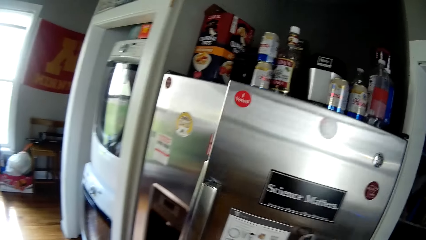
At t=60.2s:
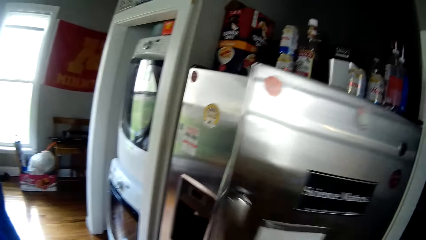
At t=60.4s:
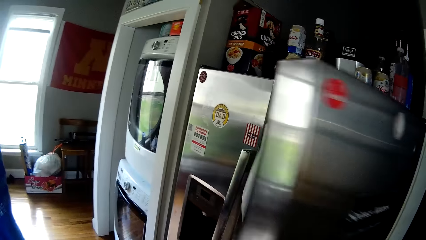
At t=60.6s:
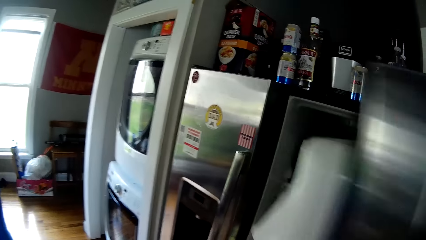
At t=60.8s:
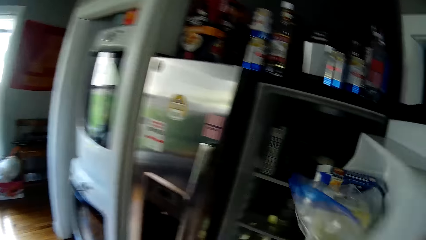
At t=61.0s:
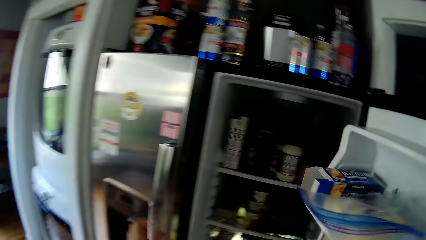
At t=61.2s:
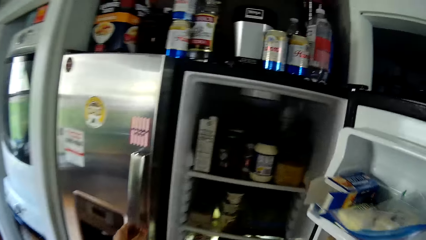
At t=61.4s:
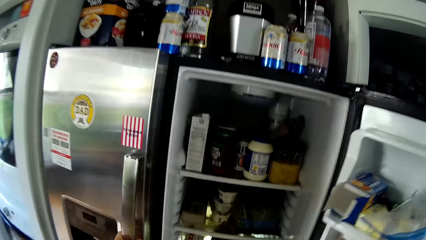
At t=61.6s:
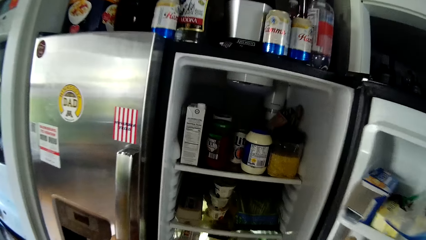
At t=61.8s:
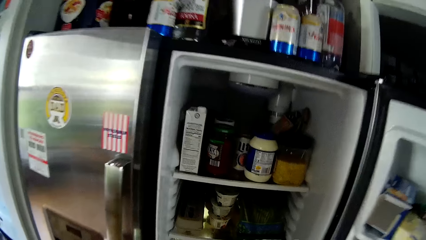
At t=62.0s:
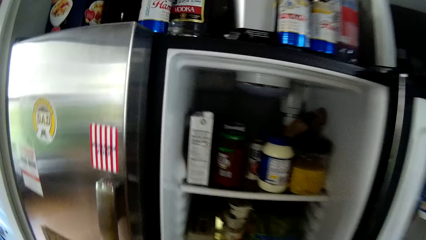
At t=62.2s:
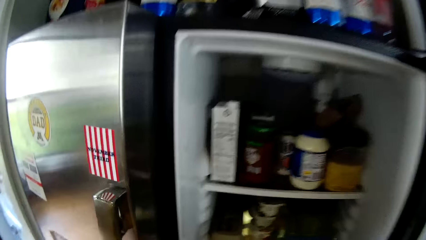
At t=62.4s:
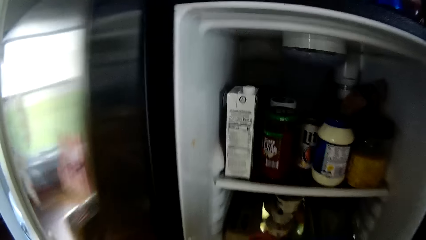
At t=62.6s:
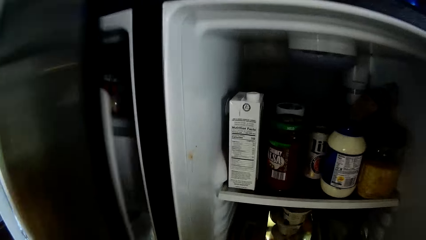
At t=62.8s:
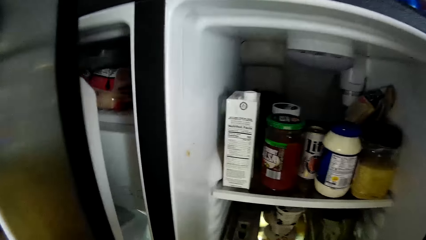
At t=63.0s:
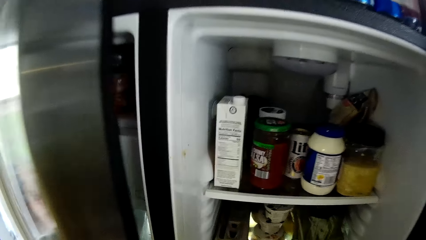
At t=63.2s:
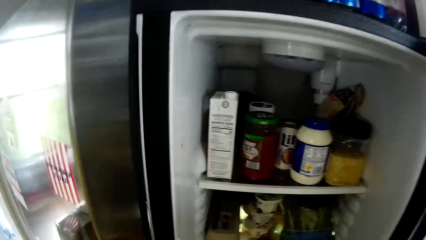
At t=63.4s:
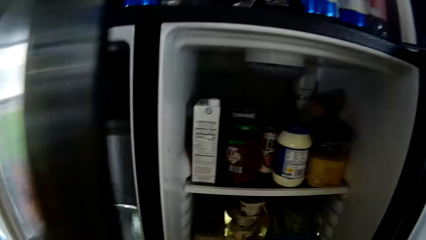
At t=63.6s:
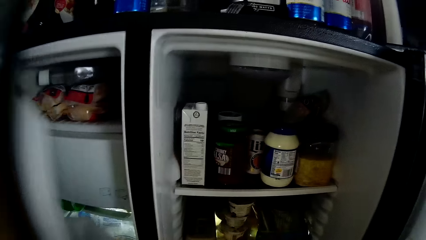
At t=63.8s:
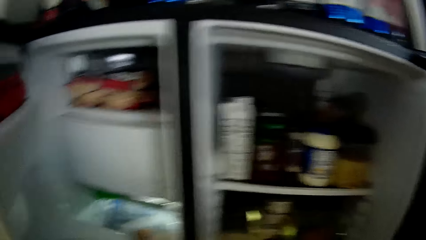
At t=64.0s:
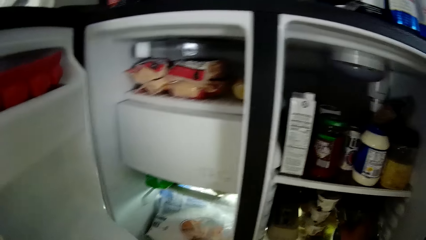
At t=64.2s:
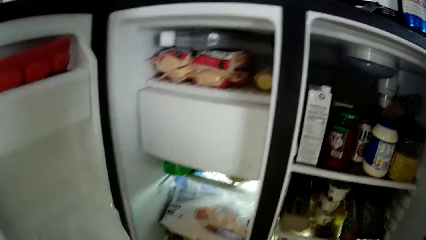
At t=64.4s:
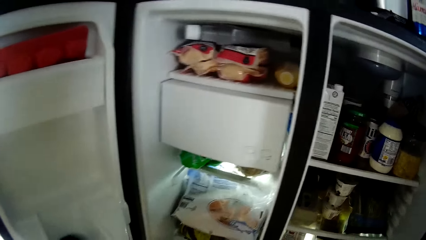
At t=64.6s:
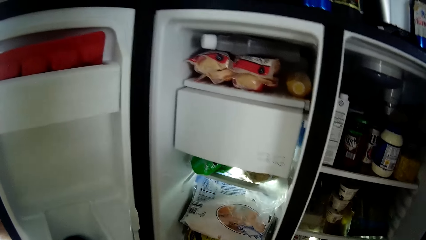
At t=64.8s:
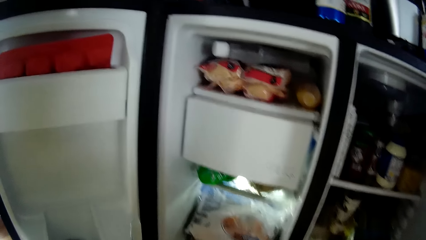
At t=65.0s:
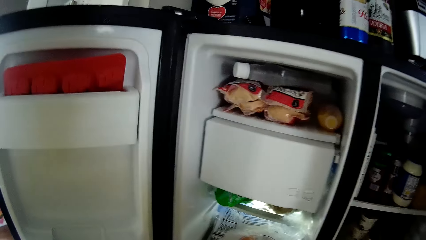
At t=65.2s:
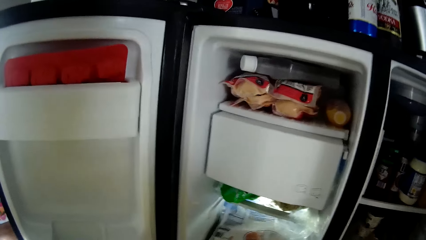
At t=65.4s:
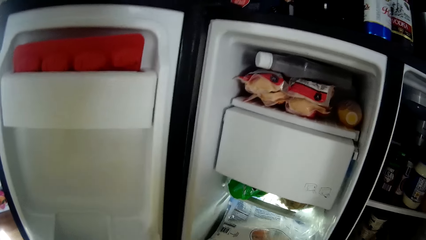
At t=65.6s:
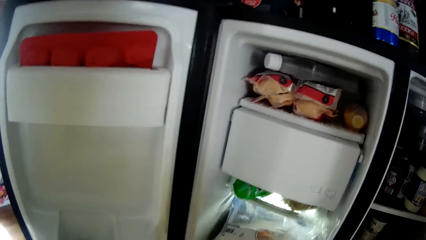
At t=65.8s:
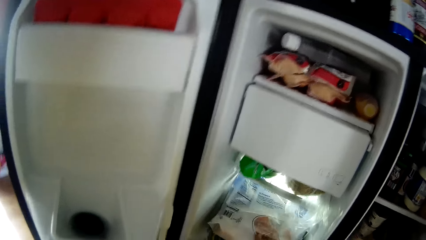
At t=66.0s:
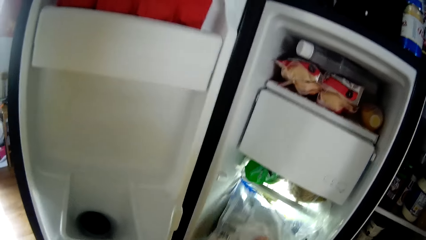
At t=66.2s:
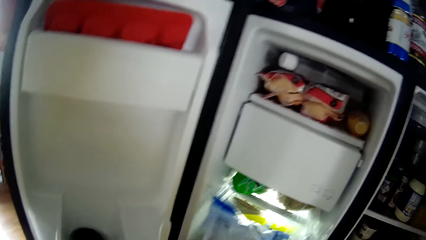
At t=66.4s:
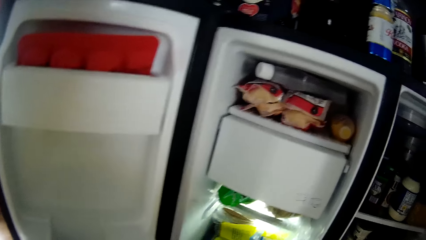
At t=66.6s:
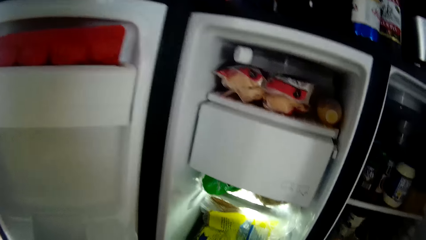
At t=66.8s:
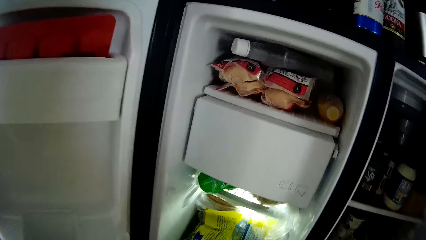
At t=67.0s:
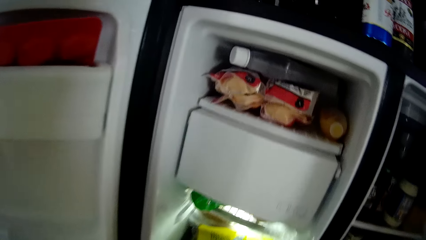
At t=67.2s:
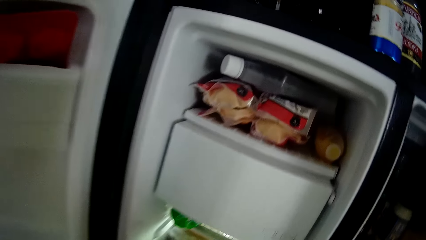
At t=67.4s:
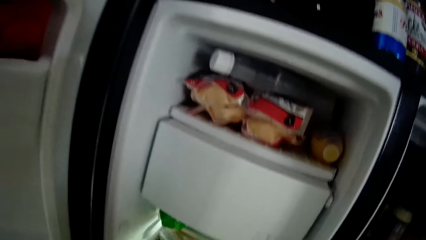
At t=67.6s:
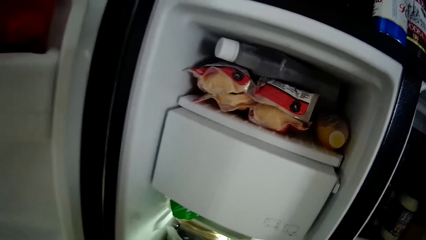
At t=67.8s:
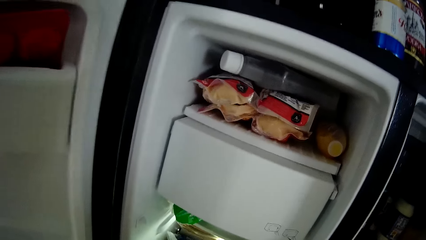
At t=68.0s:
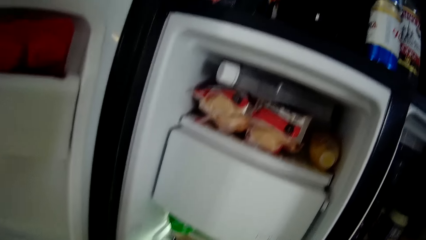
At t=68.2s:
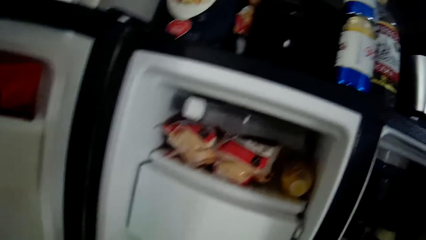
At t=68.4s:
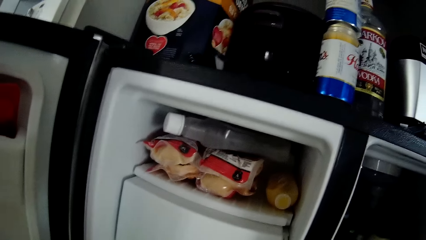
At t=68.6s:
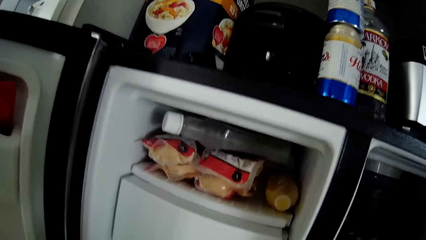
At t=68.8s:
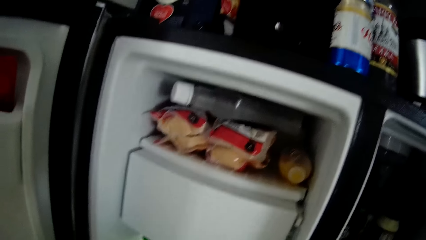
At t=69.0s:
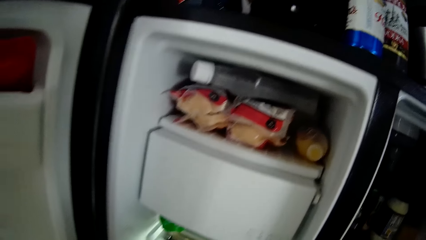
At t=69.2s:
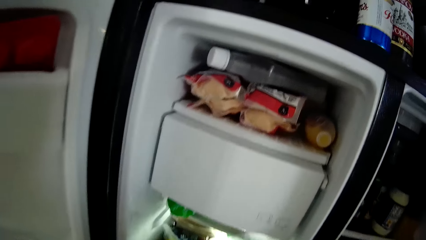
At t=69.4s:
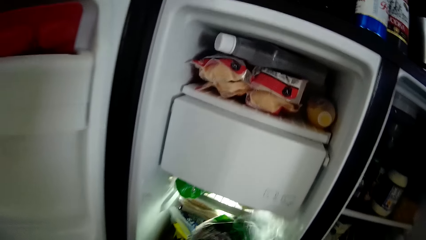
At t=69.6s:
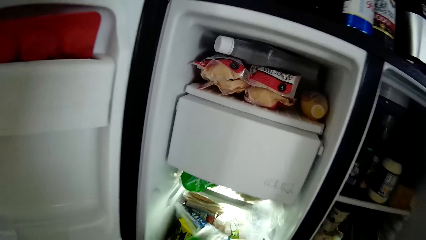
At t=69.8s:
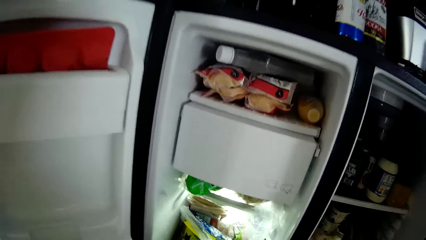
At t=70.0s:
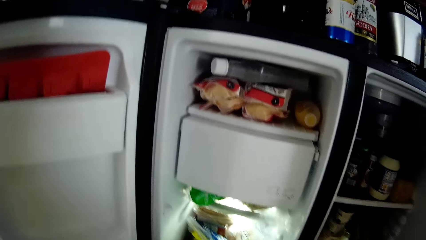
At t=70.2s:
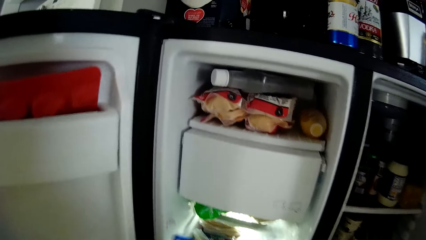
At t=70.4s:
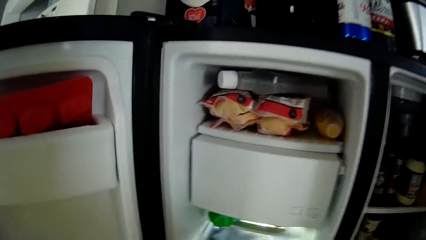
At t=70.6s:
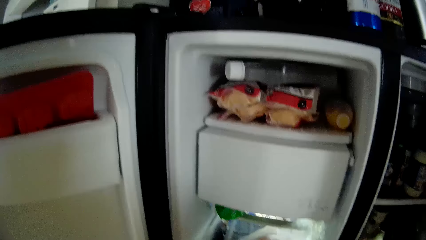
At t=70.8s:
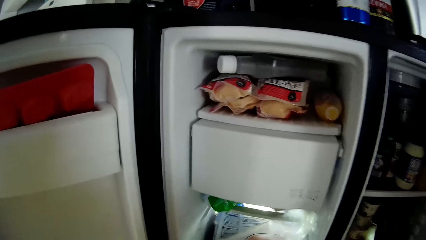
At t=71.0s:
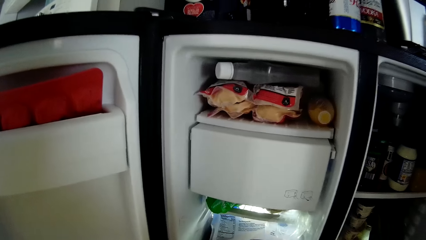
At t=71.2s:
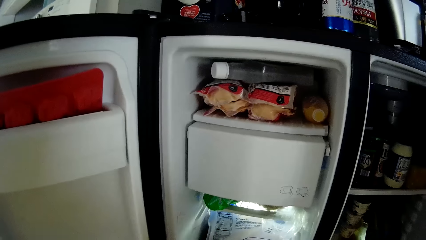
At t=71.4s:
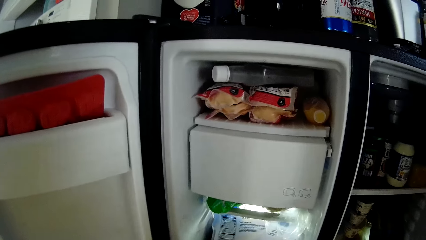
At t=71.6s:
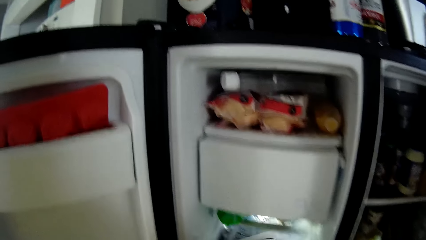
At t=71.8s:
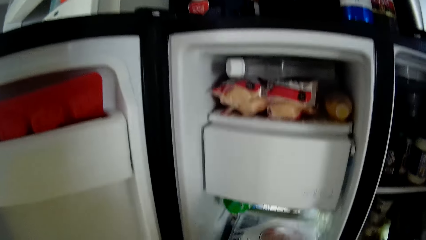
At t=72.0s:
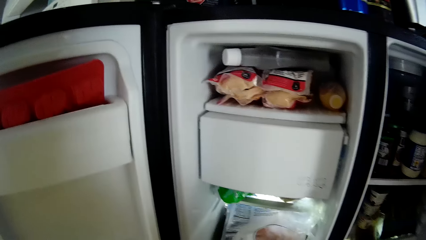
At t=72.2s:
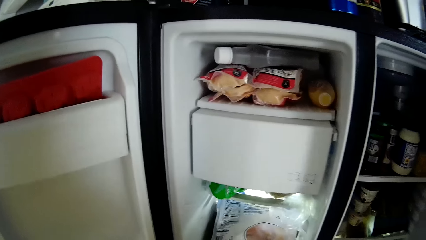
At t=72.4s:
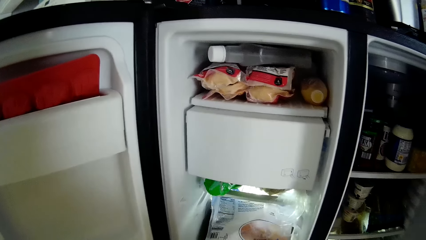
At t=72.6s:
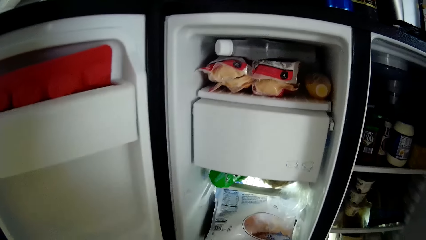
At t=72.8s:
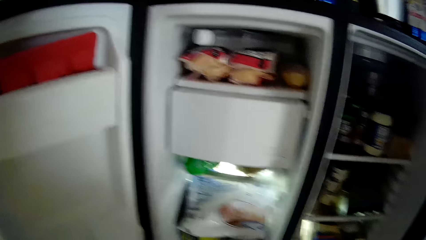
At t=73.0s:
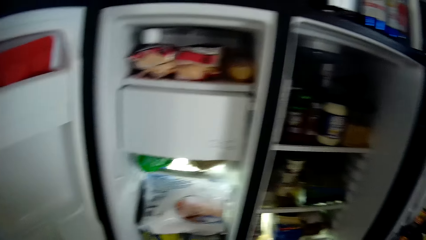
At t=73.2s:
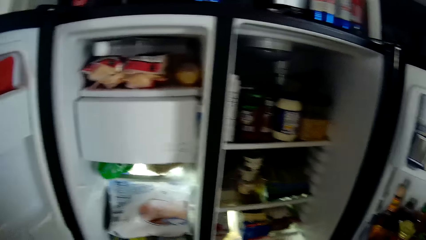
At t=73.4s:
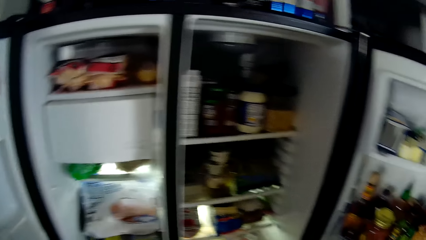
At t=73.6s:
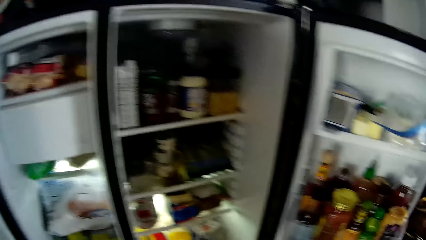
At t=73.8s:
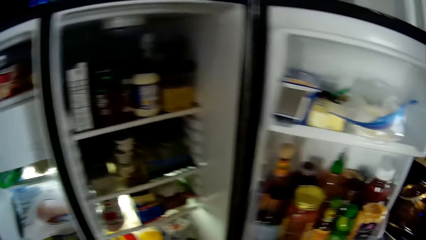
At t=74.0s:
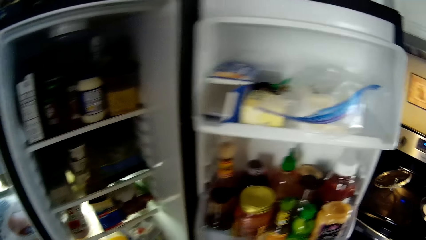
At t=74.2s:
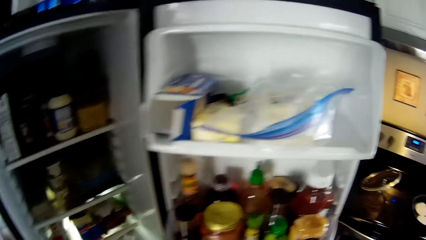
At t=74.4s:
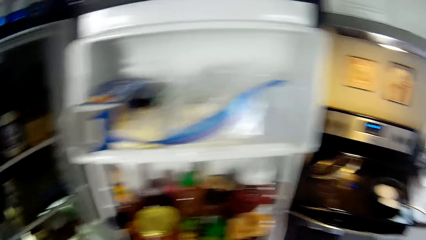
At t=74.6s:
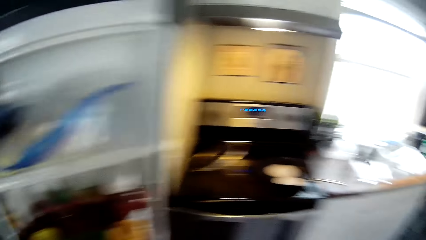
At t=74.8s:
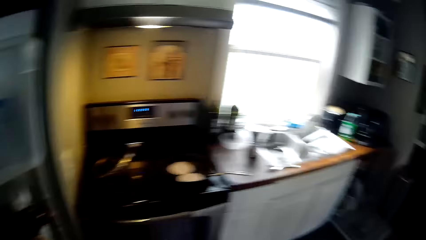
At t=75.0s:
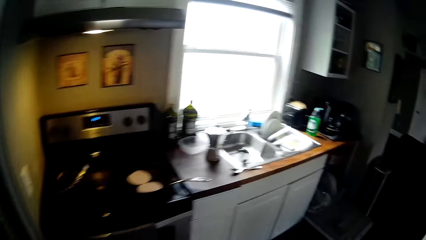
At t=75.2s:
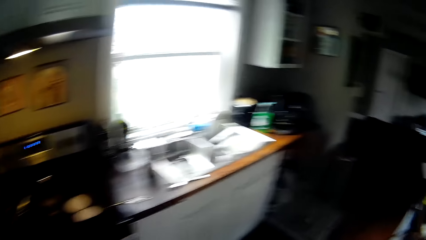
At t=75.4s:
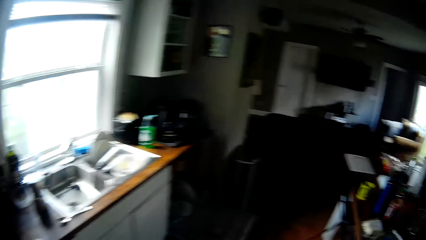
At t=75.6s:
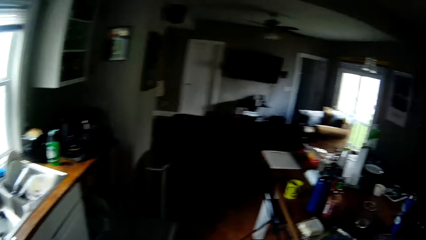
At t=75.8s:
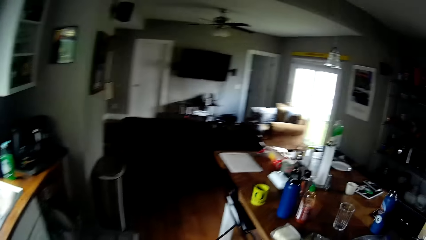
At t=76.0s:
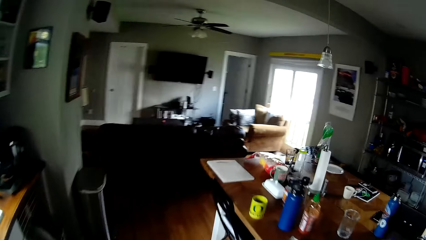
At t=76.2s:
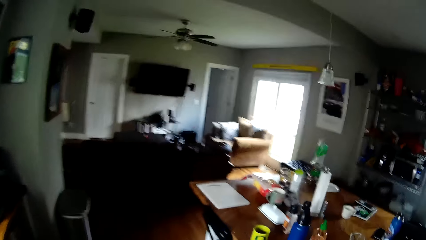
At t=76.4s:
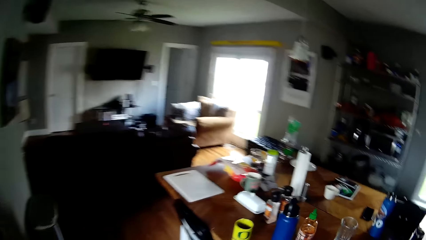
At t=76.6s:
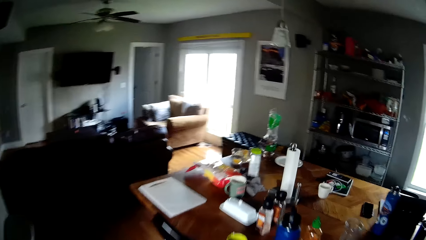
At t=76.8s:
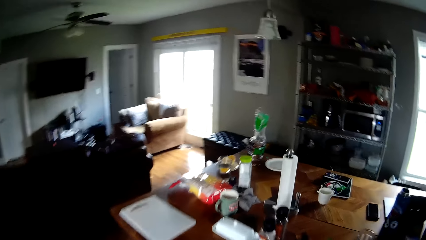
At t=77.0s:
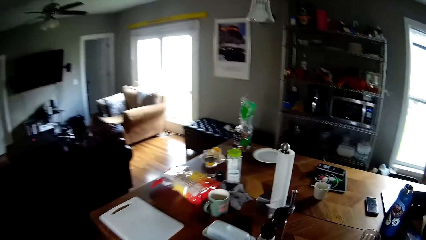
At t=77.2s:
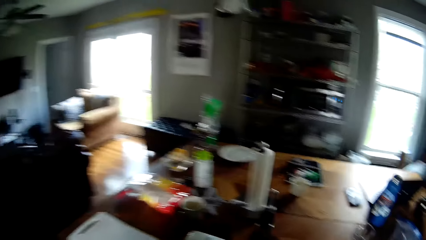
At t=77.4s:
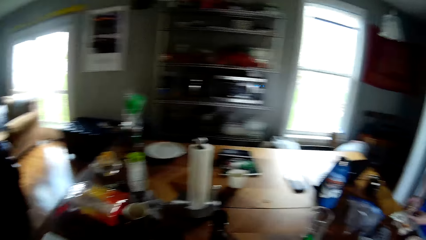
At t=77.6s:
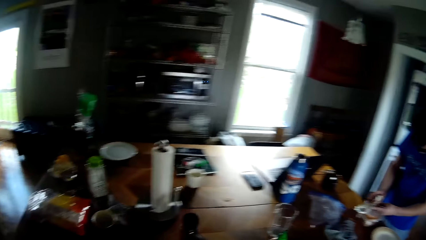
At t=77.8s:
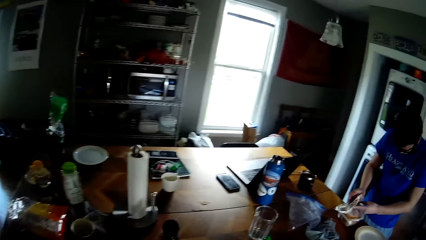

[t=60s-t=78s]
The camera wearer looks around. He opens a refrigerator with his right hand. He opens the refrigerator with his left hand. He looks around. He picks up a polythene bag from the refrigerator with his right hand. He looks around. He picks up the polythene bag from the refrigerator with his right hand again. He places the polythene bag in the refrigerator with his right hand. He looks around. He looks around again.
